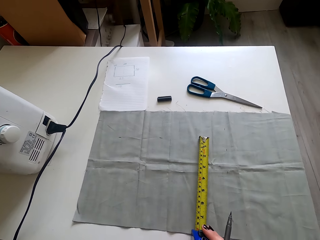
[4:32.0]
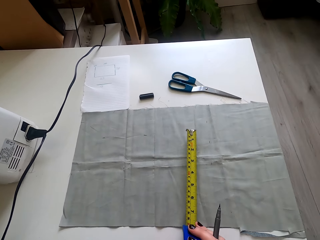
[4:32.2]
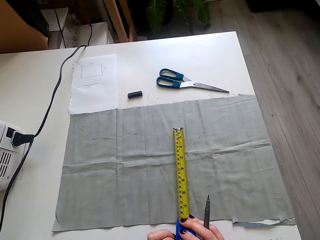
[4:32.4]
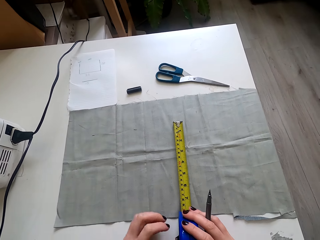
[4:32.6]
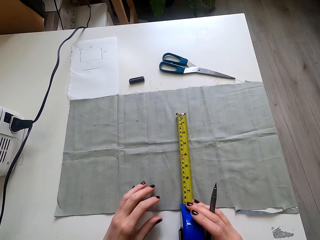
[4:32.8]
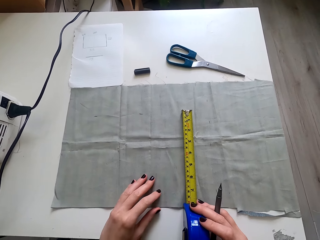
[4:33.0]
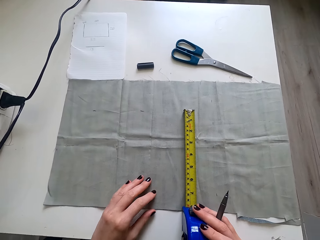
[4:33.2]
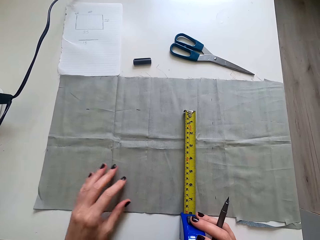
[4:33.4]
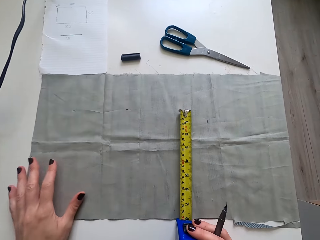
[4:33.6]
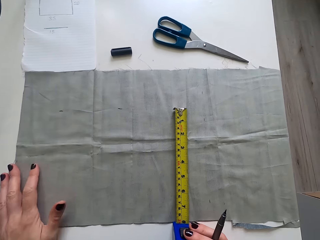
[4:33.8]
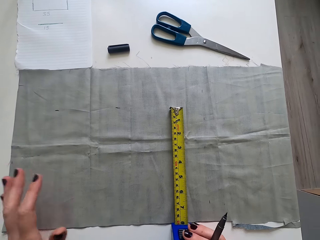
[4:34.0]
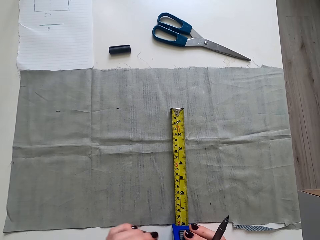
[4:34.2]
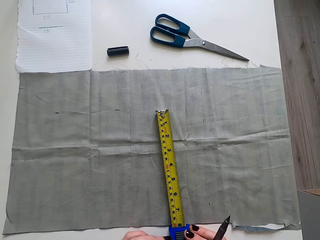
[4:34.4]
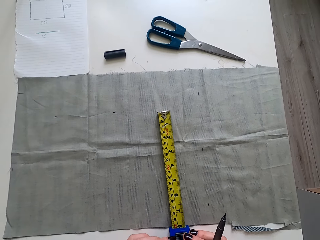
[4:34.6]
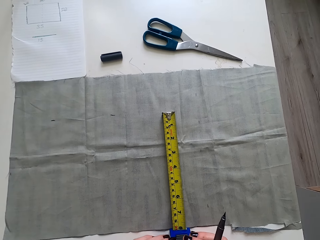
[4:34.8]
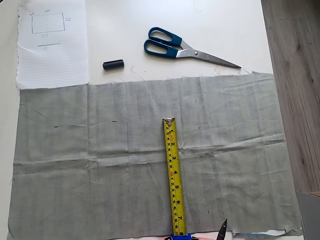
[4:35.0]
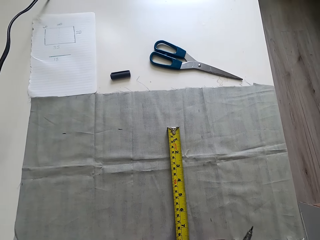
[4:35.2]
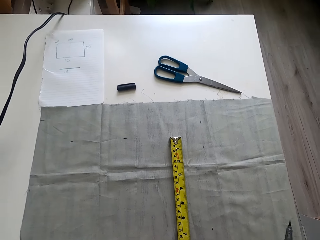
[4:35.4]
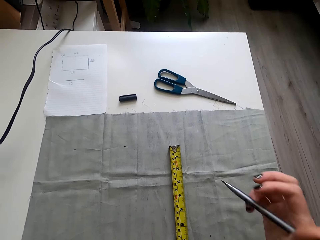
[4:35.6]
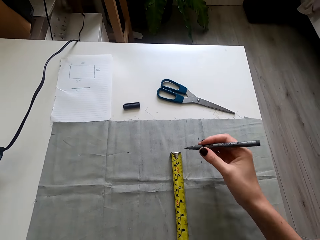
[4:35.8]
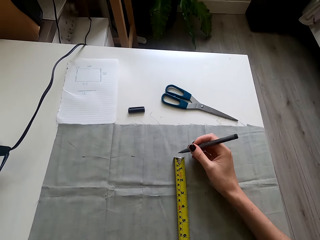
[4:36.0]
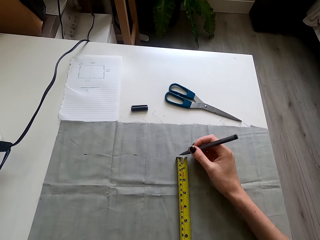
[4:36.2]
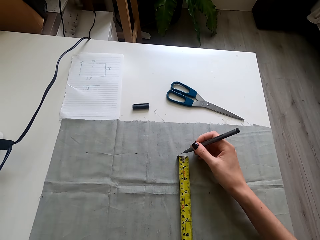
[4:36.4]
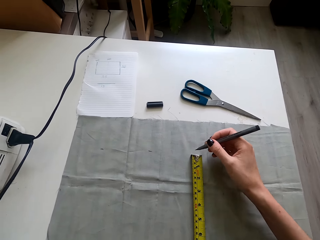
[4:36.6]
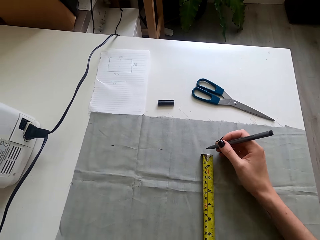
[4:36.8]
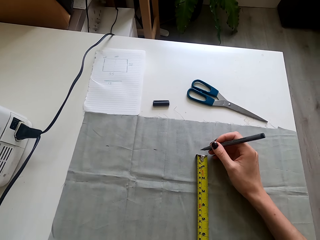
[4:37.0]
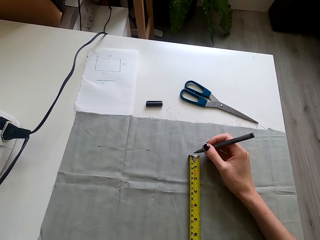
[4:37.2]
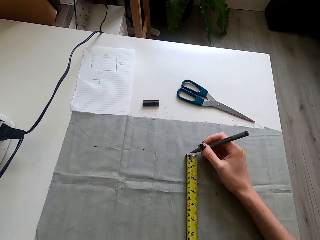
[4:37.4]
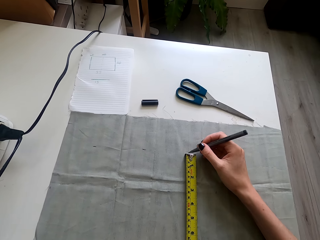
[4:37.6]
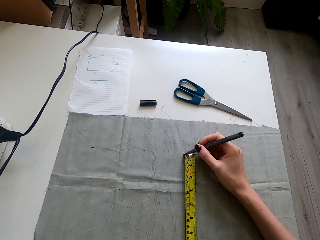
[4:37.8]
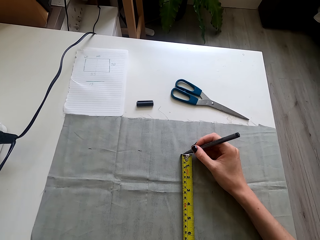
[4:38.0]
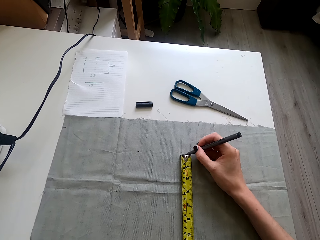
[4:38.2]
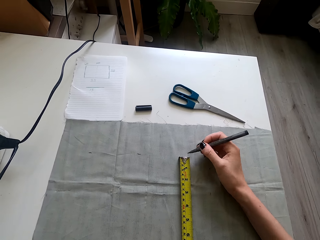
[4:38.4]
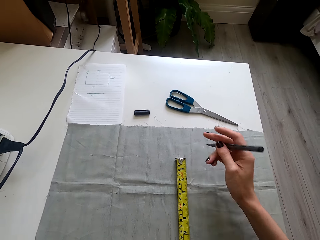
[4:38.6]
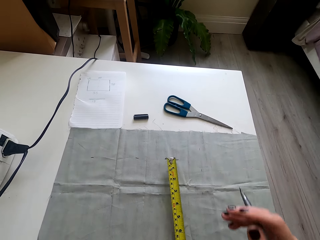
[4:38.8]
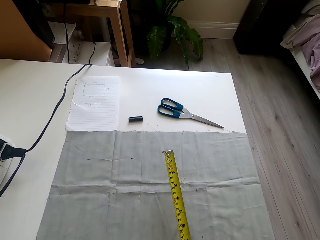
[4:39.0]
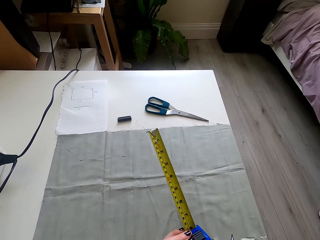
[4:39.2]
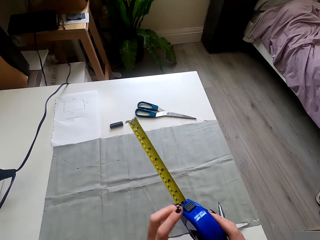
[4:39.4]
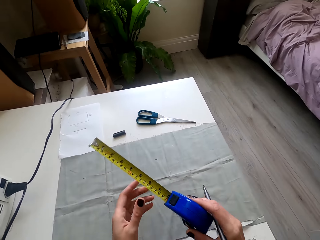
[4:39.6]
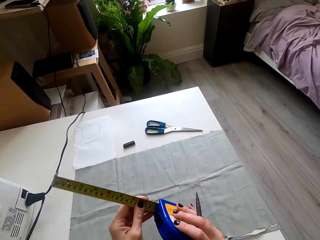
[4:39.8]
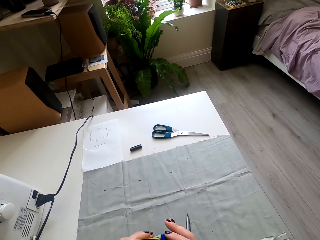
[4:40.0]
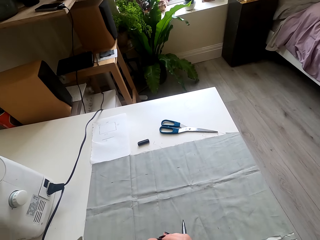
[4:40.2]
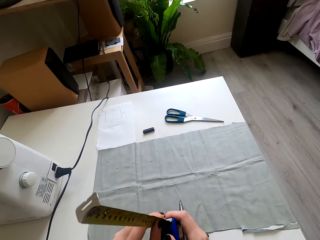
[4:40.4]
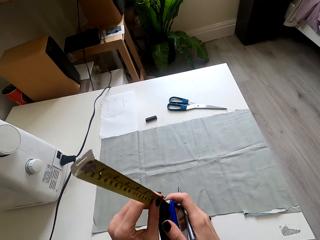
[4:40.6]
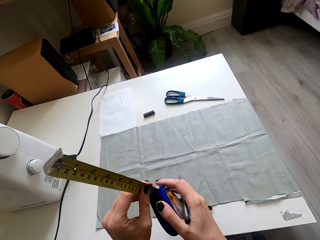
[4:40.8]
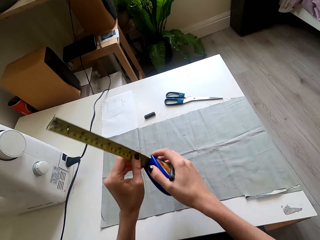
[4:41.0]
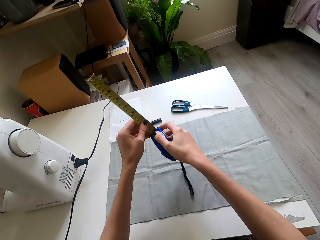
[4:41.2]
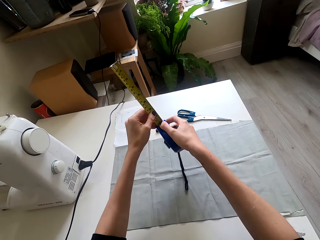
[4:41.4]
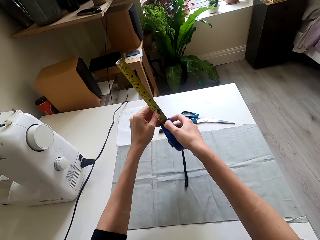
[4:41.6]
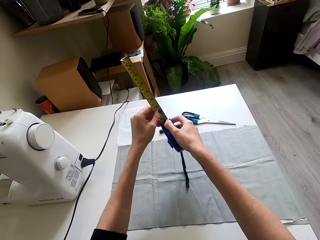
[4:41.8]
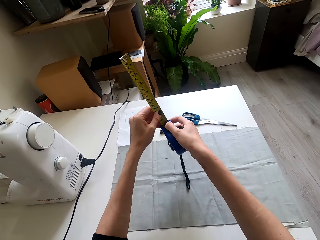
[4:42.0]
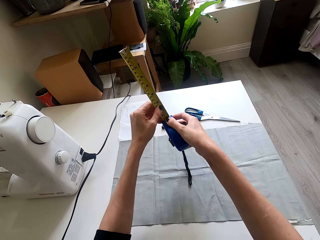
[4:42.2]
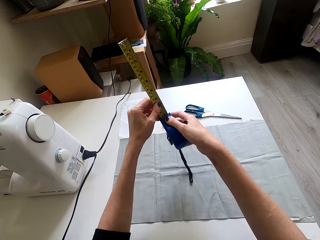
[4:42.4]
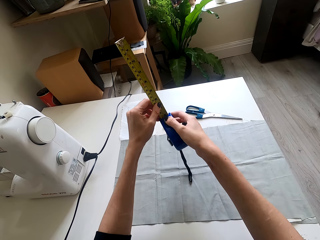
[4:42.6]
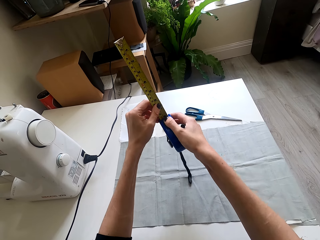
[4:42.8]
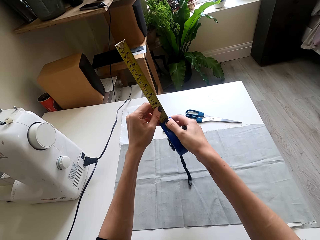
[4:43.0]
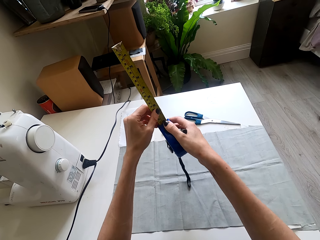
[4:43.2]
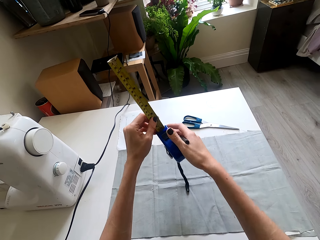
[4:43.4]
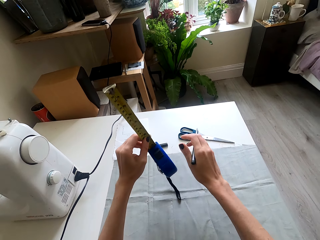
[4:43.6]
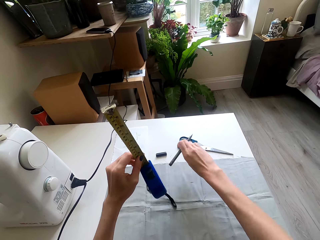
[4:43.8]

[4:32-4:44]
The camera wearer moves the tape measure. They look at the cloth. They move the left hand. They look at the tape measure. They lift the pen. They mark the cloth with the pen. They lift the right hand. They lift the tape measure. They pull the tape measure. They lift the tape measure. They move the tape measure. They look at the tape measure.

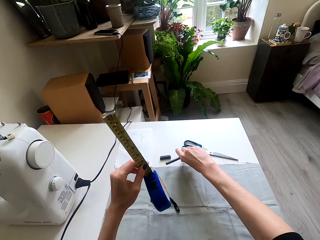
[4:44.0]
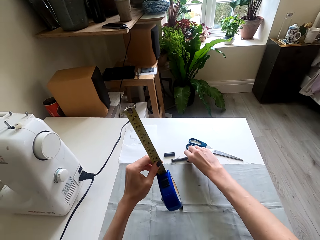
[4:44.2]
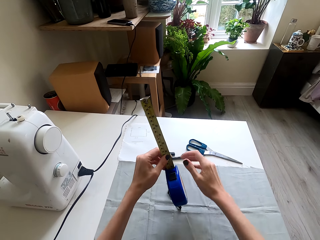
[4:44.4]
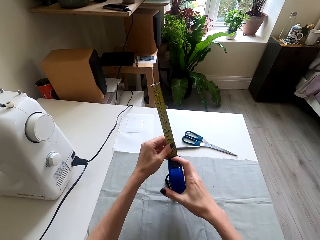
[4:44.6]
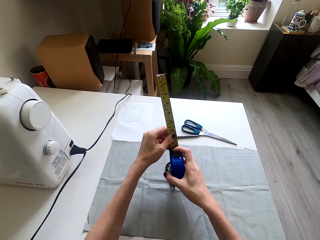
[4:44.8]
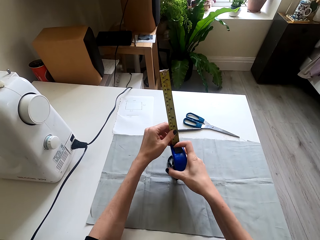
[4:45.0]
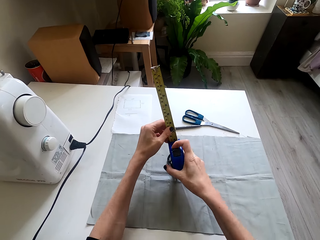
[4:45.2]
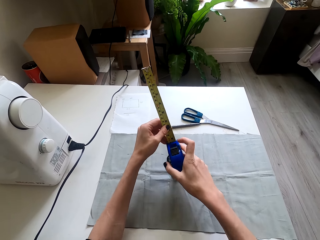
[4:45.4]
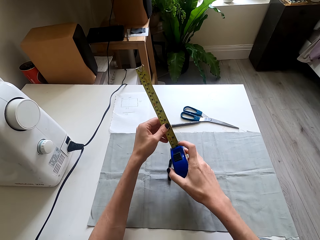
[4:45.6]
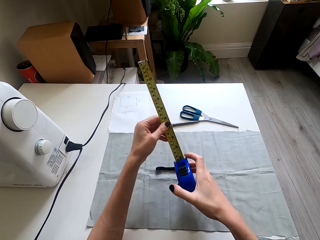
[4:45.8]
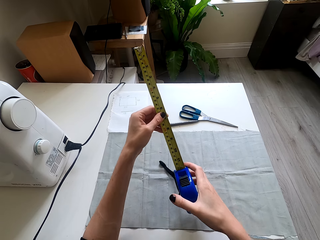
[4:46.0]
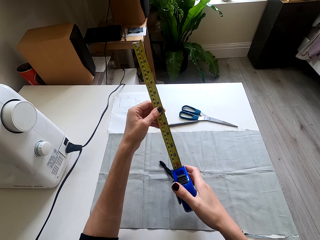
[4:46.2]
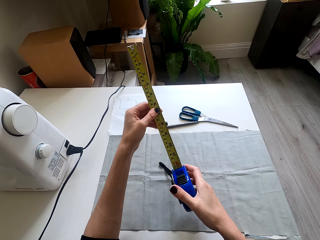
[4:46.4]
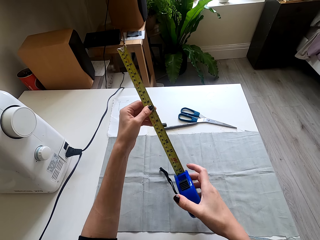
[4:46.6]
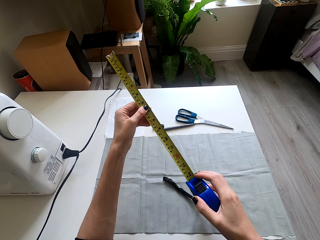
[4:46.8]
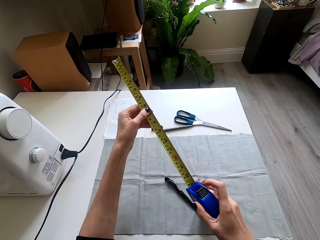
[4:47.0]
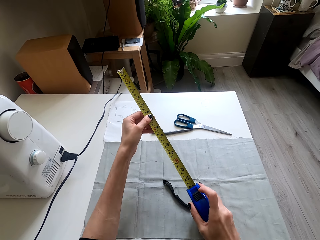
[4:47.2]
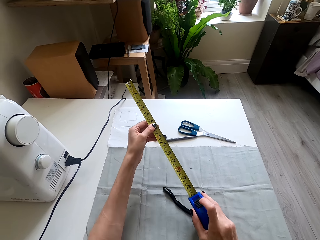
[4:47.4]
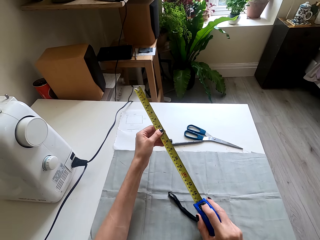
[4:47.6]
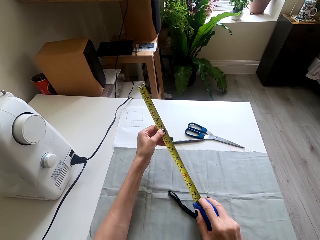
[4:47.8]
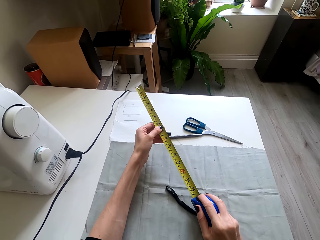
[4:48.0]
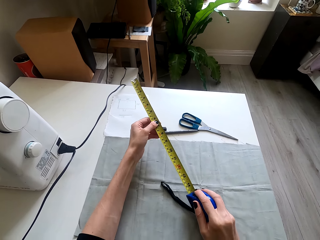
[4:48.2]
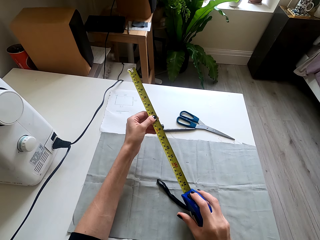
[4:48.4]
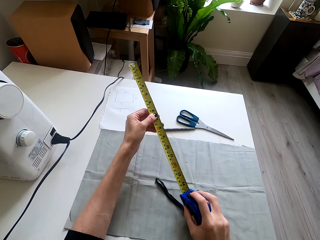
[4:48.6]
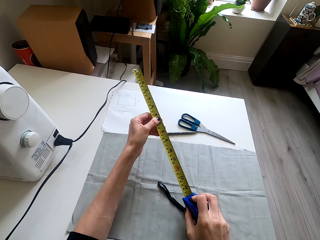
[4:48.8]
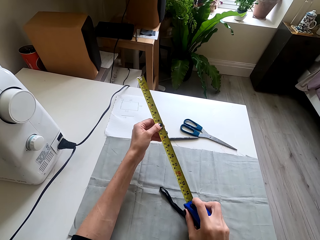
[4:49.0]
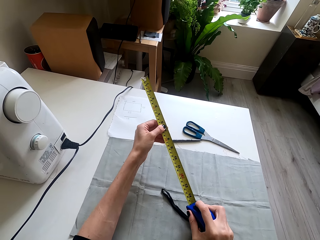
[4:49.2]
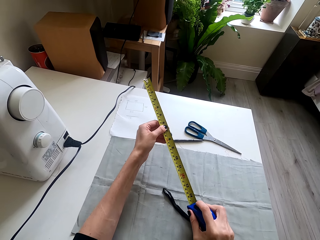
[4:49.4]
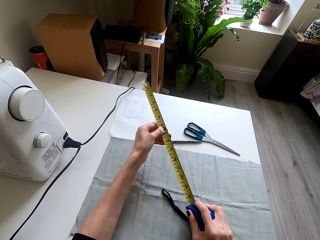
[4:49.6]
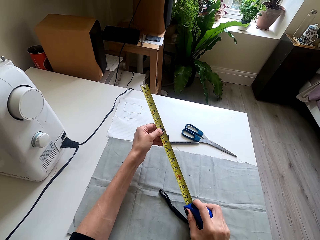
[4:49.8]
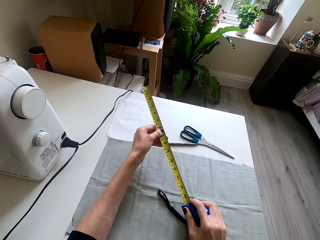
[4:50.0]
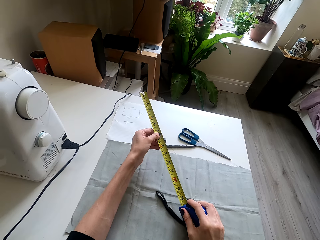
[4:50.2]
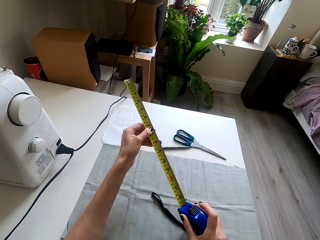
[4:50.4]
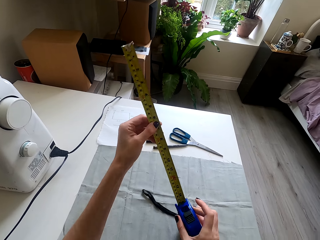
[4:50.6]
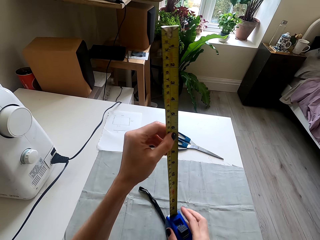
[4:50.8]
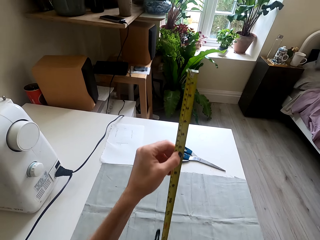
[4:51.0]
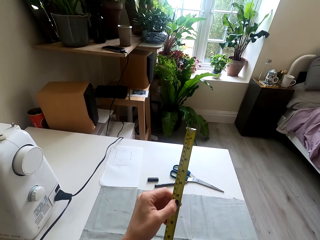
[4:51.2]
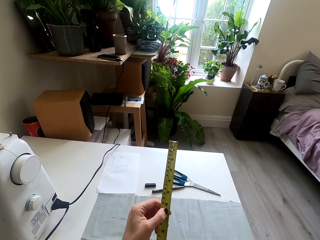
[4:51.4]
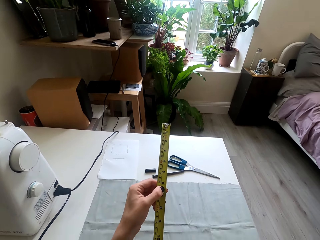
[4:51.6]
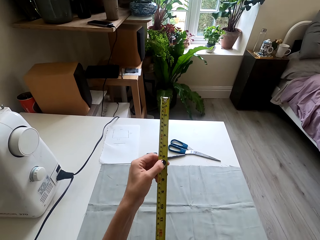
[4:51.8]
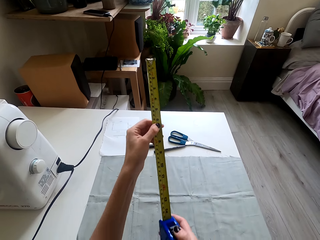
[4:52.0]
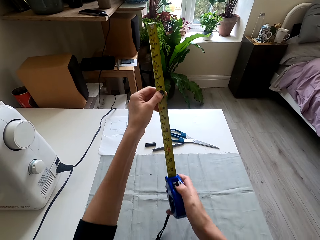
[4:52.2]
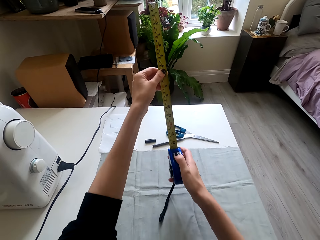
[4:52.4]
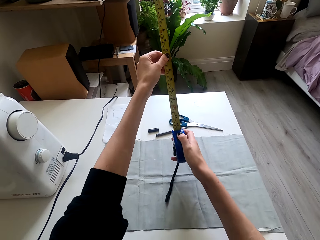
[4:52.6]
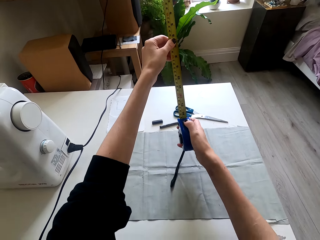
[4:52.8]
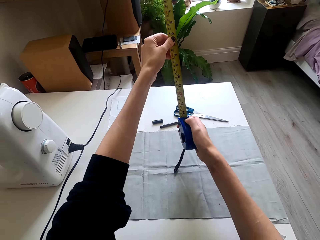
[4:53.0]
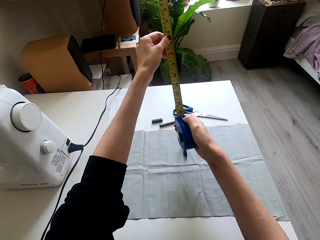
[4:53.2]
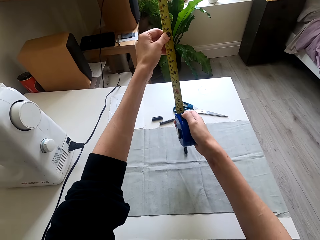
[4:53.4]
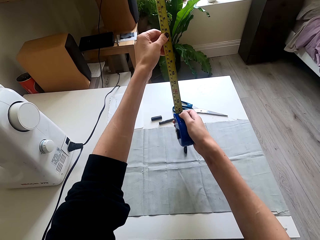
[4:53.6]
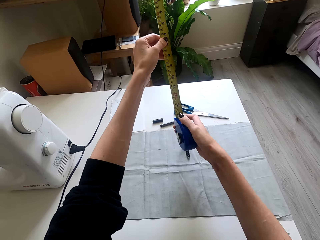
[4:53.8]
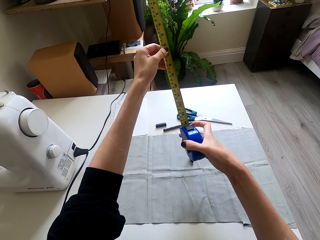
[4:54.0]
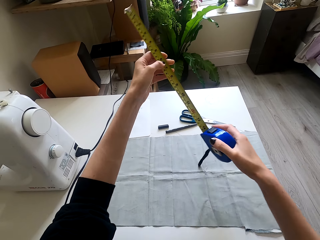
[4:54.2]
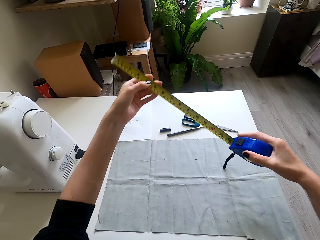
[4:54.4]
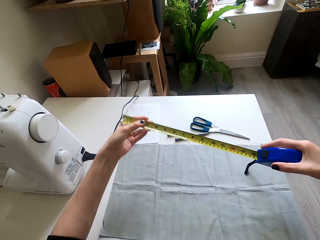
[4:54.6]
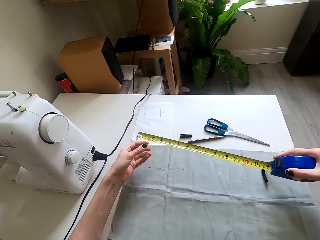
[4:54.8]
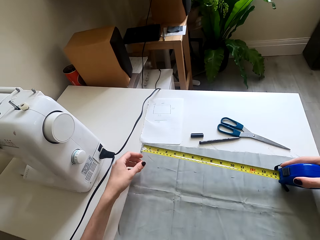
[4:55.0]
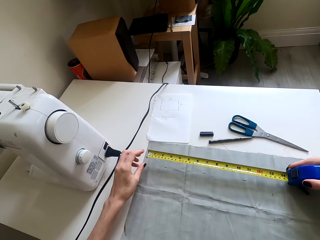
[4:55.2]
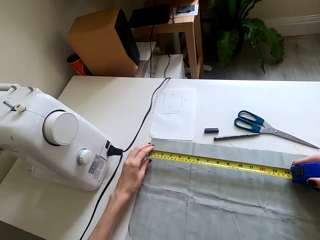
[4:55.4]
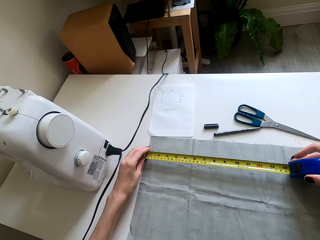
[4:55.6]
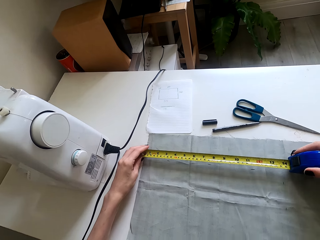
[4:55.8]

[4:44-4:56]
The camera wearer places the pen on the sewing table. They move the right hand. They hold the tape measure. They pull the tape measure. They look at the tape measure. They lift the tape measure. They look at the tape measure. They look at the tape measure again. They move the tape measure. They place the tape measure on the cloth.
